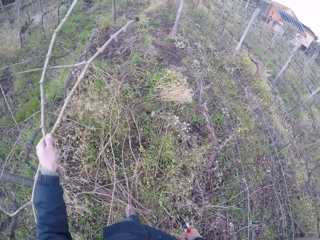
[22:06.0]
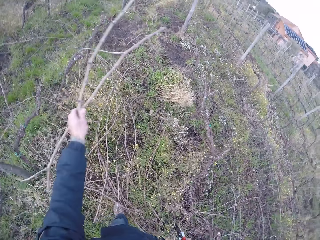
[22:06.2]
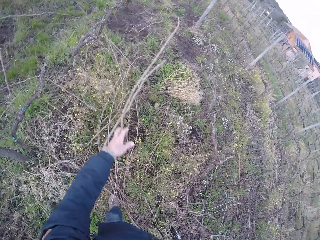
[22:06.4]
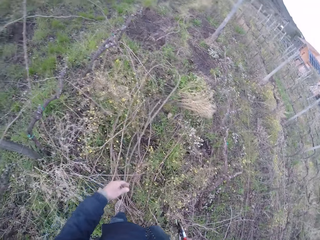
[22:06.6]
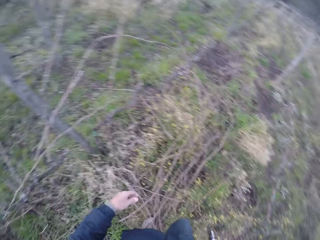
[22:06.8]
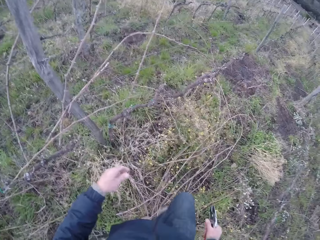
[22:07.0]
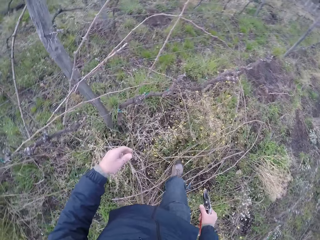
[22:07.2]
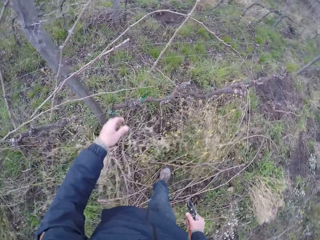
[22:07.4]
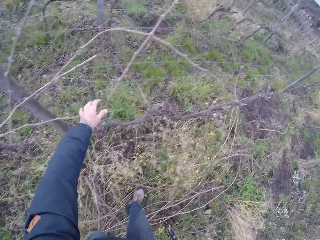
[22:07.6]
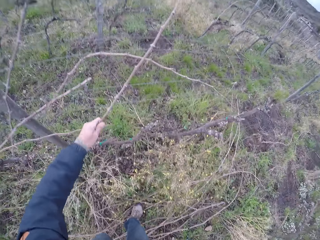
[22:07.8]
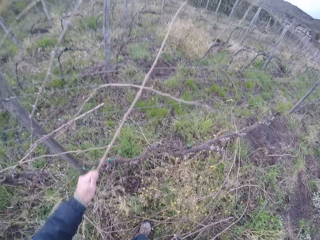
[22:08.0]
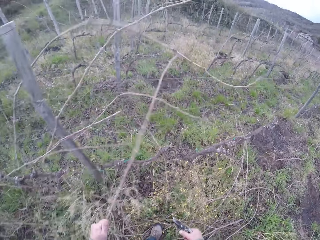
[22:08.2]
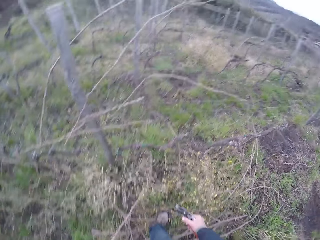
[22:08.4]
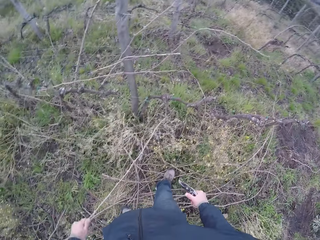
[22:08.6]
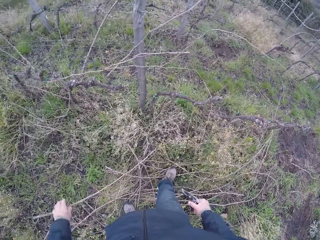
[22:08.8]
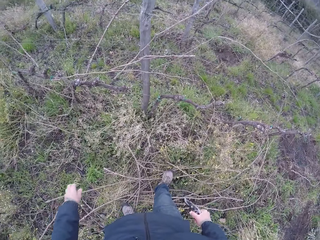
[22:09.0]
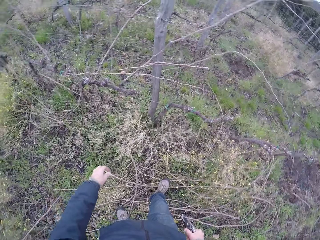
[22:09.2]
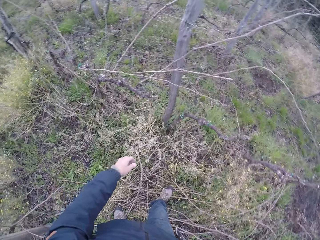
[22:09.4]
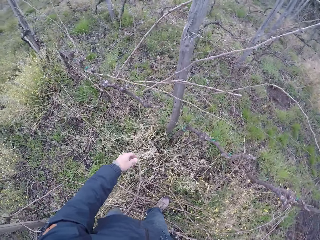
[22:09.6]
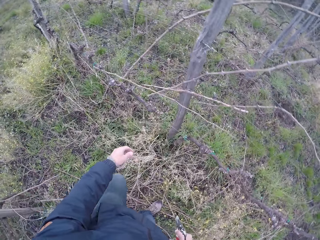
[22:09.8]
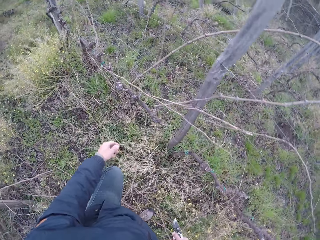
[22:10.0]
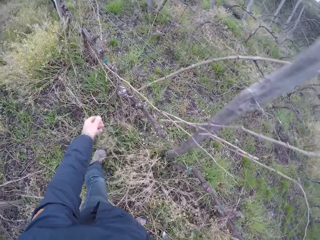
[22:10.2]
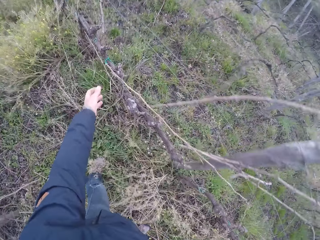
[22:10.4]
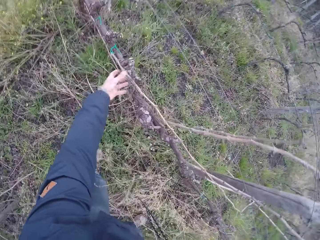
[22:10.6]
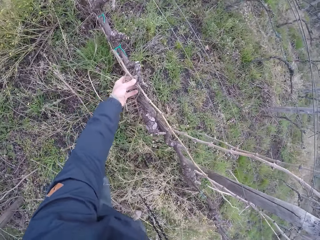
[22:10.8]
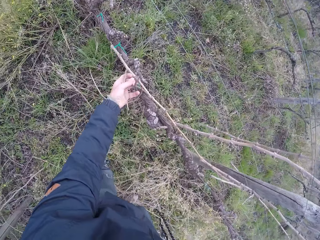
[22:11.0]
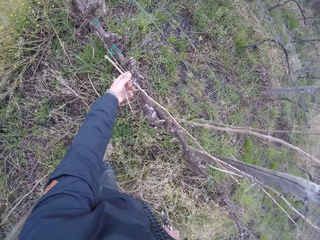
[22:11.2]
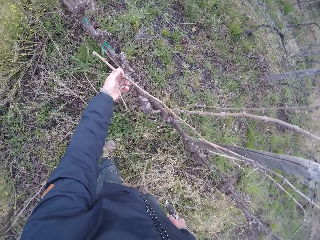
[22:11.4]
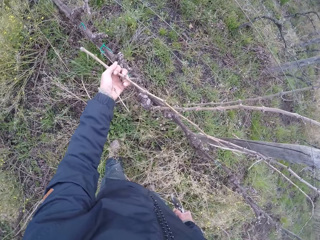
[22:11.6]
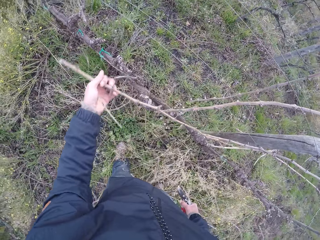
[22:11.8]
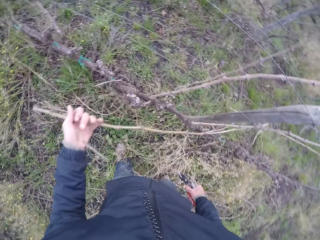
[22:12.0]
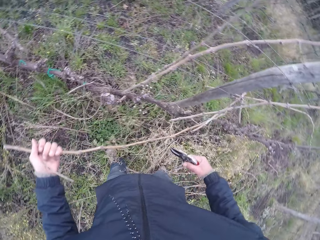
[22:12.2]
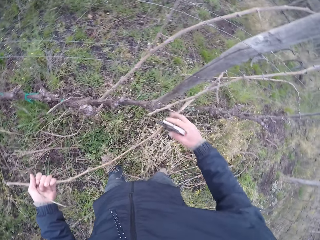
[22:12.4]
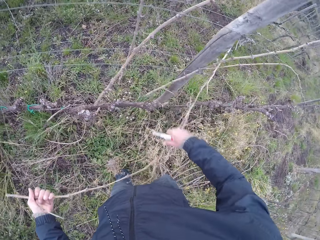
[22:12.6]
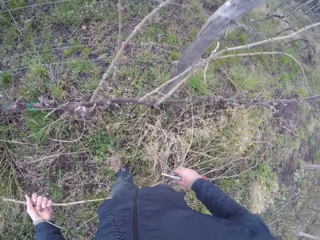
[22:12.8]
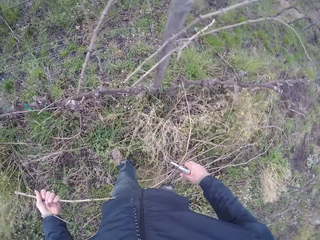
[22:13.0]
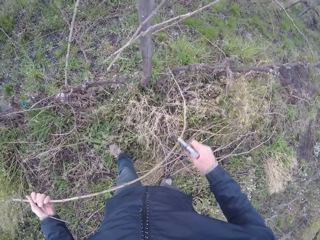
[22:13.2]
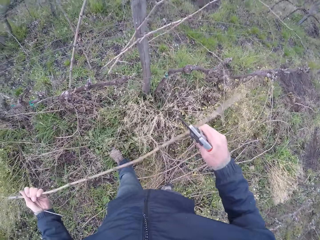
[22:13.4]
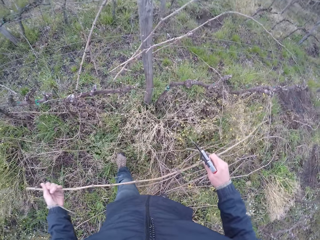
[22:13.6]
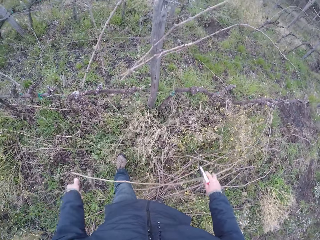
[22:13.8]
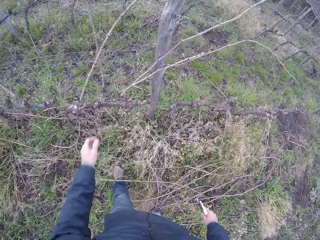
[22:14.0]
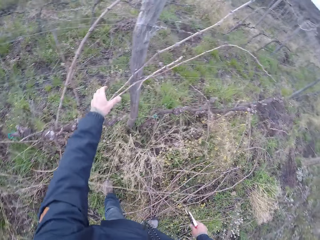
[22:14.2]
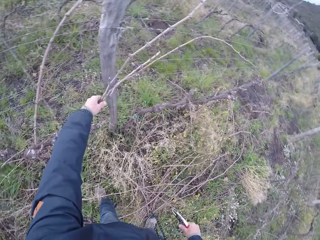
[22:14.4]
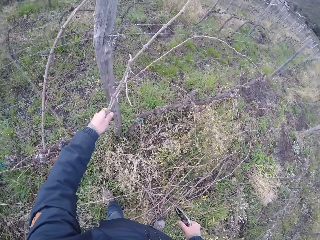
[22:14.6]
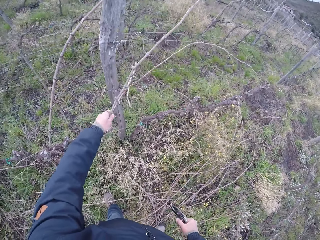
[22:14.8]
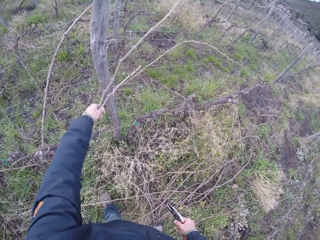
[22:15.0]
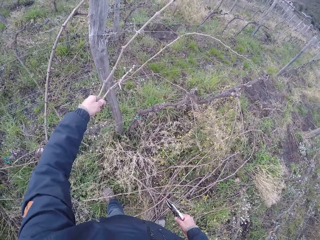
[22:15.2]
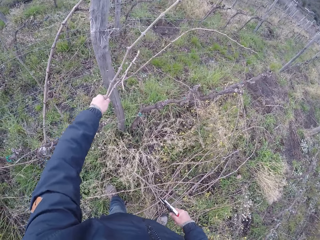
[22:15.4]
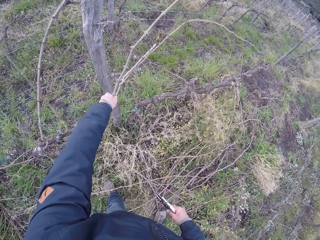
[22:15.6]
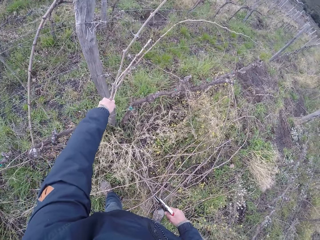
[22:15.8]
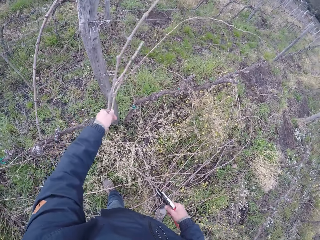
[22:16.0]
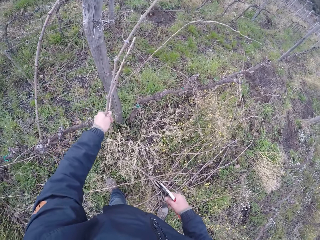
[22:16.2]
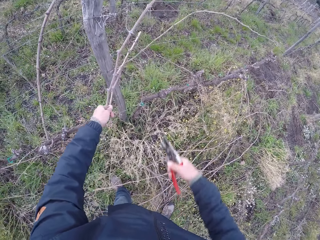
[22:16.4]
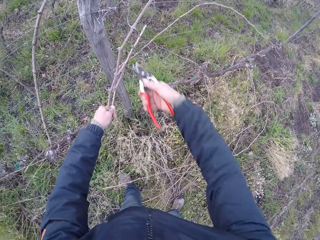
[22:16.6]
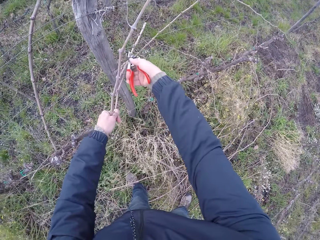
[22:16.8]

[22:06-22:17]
The camera wearer drops twigs on the ground. They remove a twig from the fence. They drop a twig on the ground. They remove a twig from the fence. They drop a twig on the ground. They adjust twigs on the fence.

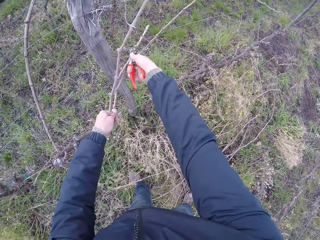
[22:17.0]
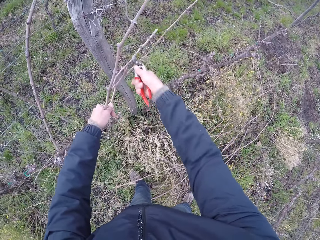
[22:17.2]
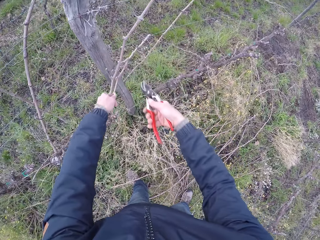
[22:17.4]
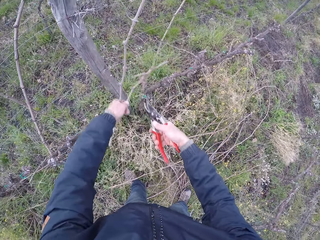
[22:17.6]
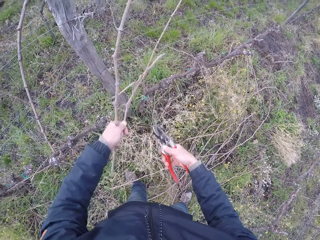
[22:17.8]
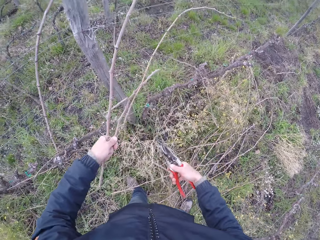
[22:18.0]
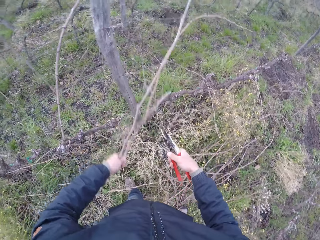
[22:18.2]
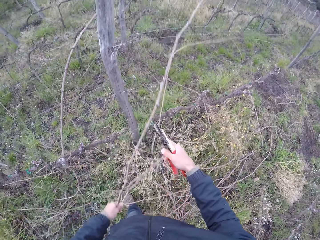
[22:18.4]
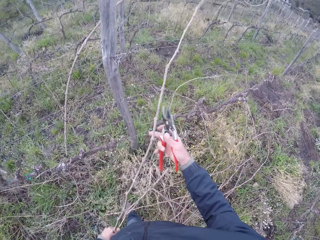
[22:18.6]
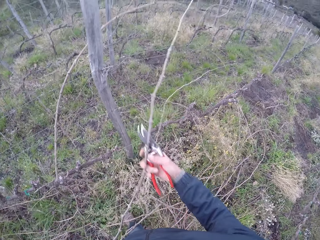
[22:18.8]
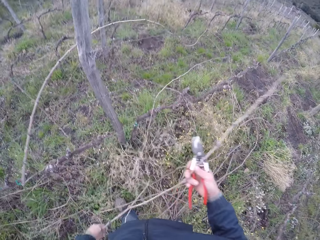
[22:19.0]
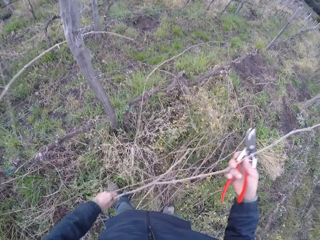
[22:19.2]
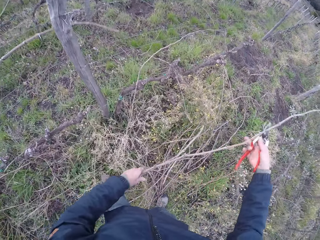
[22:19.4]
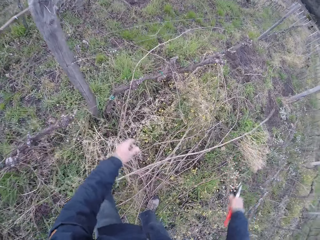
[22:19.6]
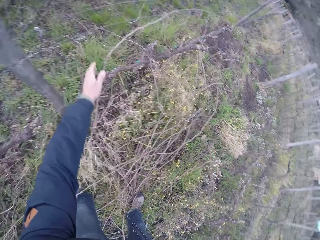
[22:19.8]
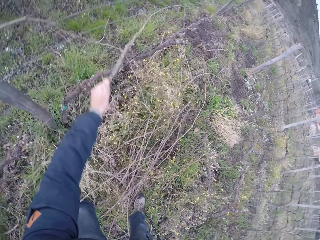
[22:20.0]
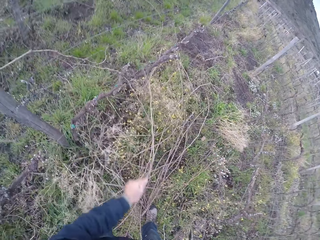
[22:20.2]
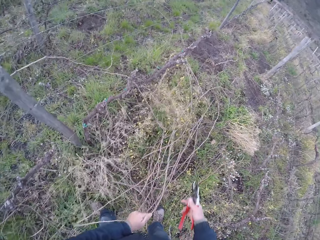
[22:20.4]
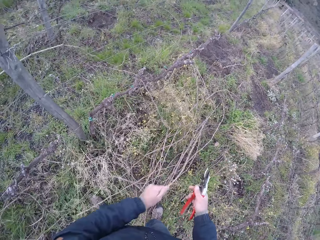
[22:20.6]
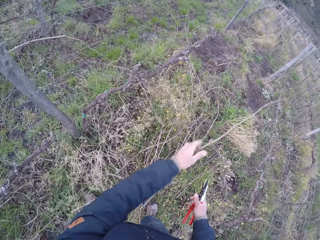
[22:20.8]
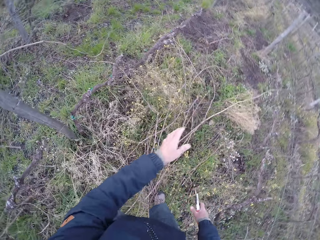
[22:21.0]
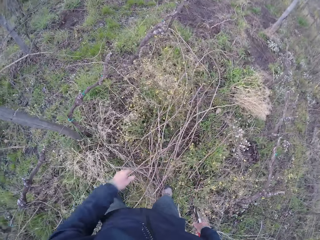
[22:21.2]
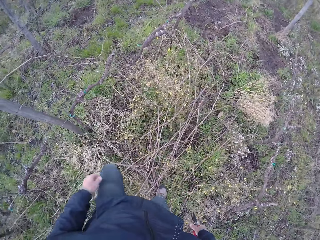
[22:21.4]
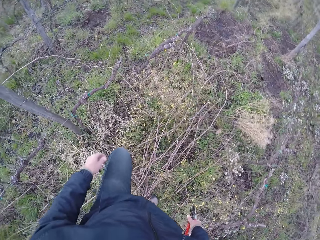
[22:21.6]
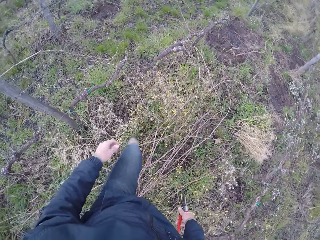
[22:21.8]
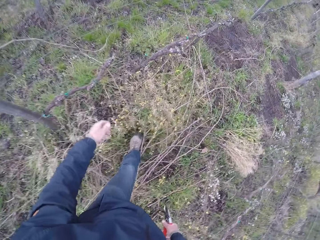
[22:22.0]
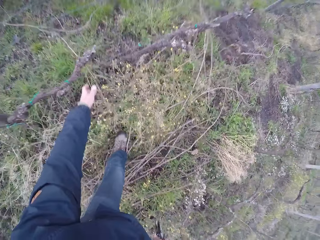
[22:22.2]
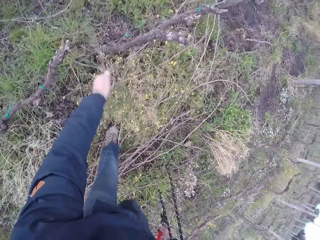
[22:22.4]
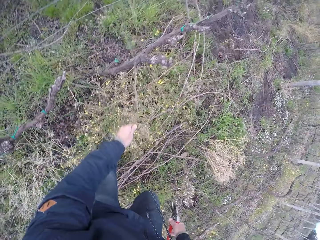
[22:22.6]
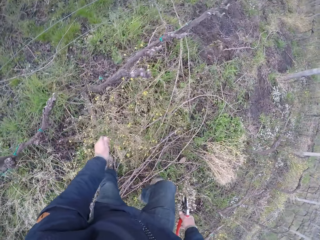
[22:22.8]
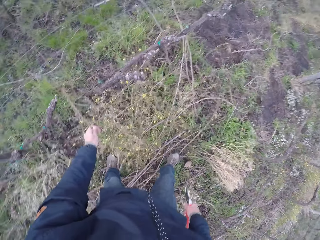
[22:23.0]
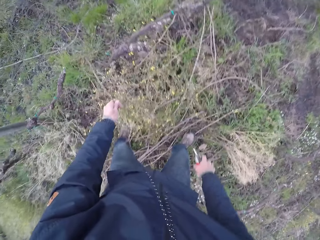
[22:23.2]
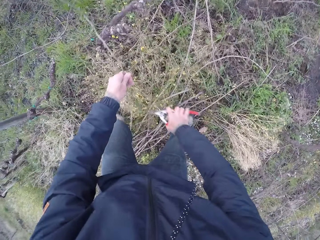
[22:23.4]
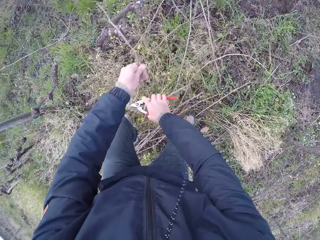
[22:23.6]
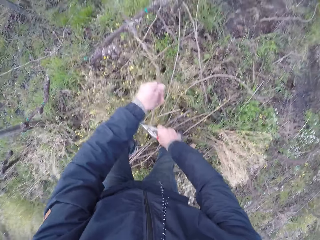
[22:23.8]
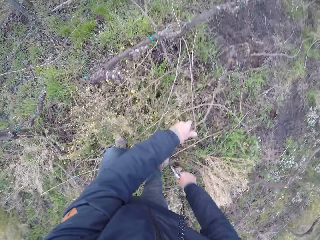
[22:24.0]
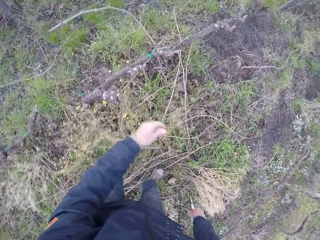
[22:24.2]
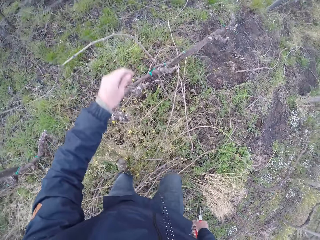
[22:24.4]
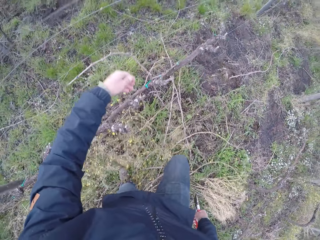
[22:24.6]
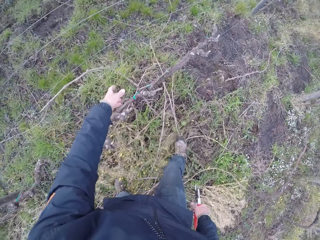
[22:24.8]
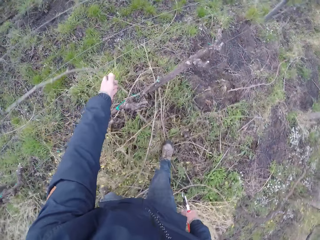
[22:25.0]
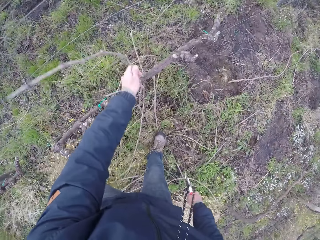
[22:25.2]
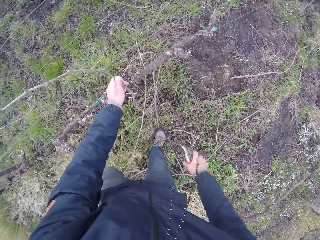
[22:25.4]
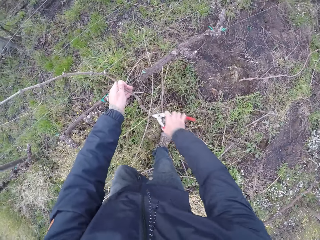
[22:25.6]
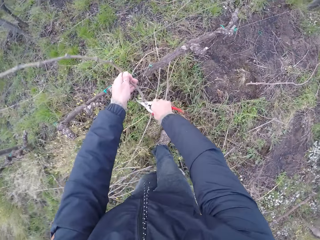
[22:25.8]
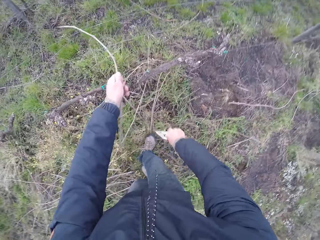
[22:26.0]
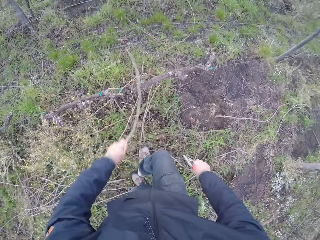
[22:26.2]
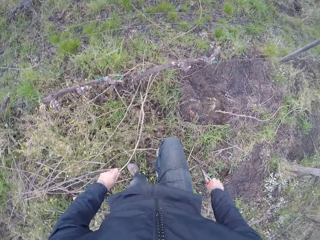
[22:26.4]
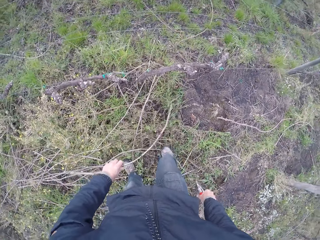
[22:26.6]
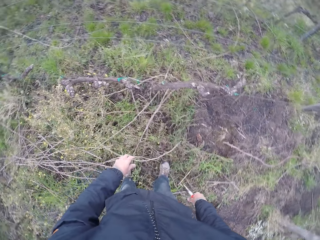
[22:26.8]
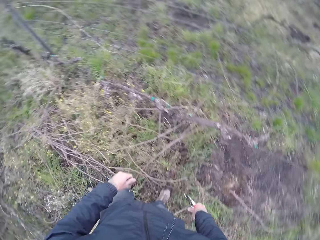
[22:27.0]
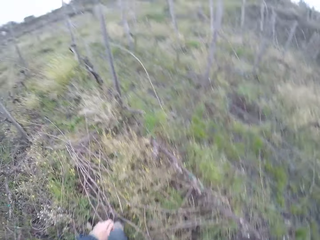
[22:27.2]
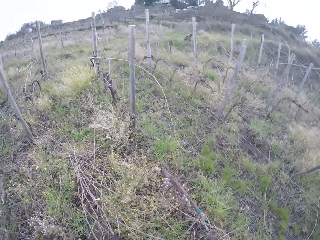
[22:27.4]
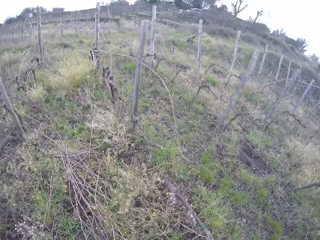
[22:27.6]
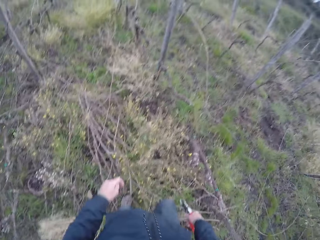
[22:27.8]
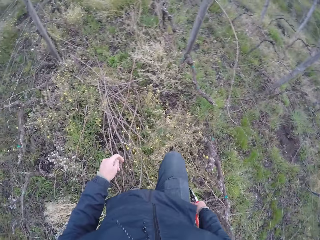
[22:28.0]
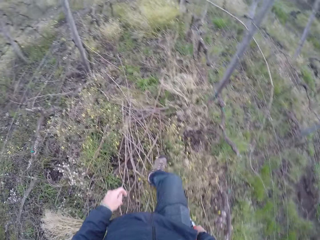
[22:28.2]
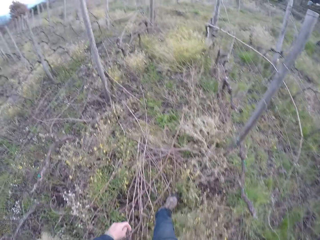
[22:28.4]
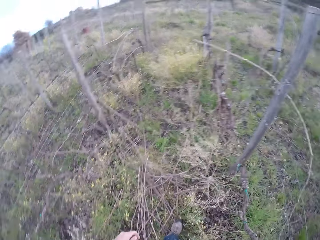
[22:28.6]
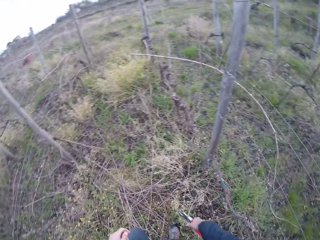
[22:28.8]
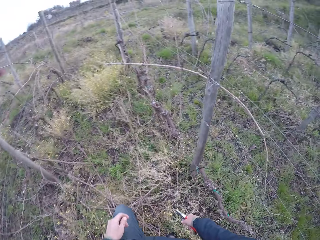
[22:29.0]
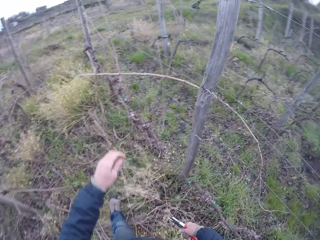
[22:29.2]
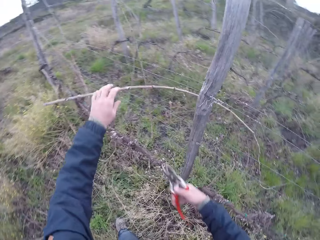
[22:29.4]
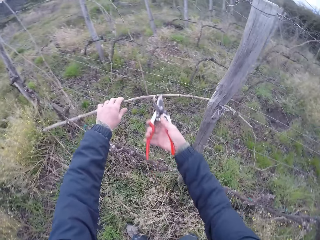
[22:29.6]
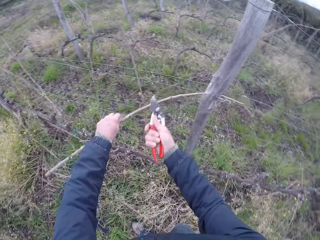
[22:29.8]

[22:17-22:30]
The camera wearer cuts a twig with the pliers in his hands. He clears out twigs from the barbed wire or fence to the ground with his hands. He drops twigs on the ground. He removes a twig from the fence. He drops a twig on the ground. He adjusts a twig. He cuts a twig with the pliers in his hands. He drops a twig on the ground. He adjusts a twig. He holds a twig with his left hand. He cuts the twig with the pliers in his right hand. He throws the twig on the ground with his left hand. He walks around in the farm.
